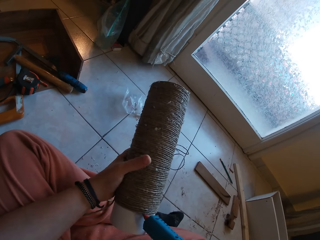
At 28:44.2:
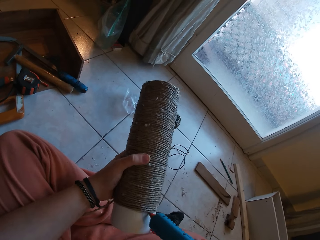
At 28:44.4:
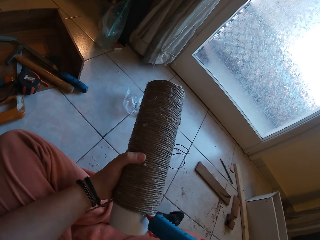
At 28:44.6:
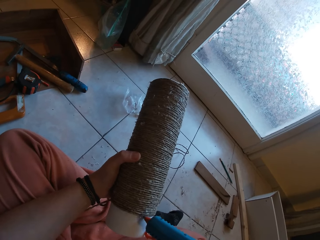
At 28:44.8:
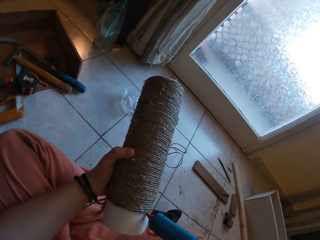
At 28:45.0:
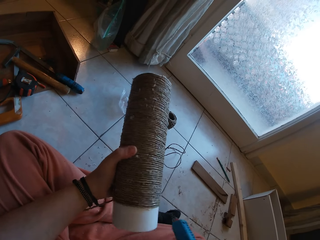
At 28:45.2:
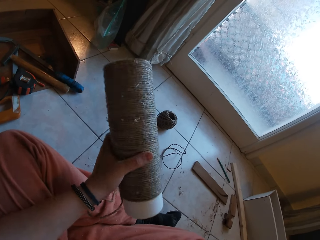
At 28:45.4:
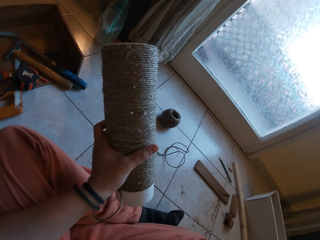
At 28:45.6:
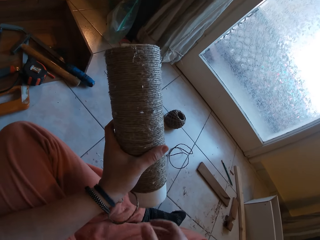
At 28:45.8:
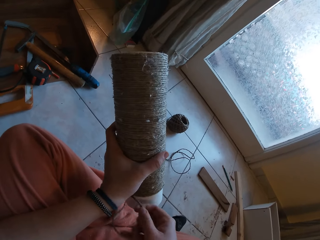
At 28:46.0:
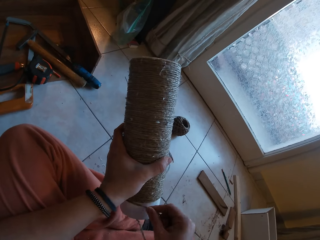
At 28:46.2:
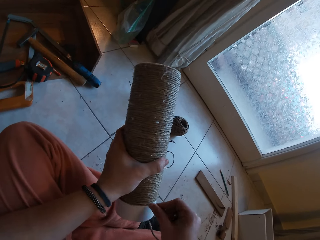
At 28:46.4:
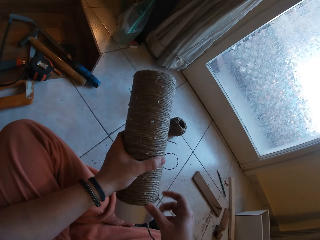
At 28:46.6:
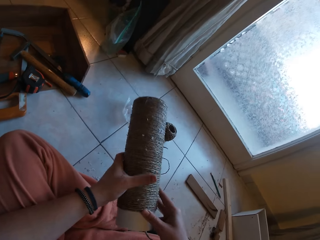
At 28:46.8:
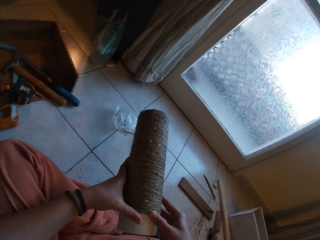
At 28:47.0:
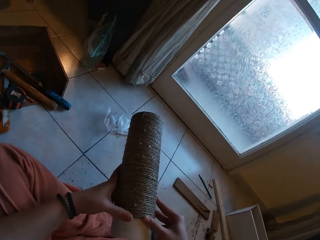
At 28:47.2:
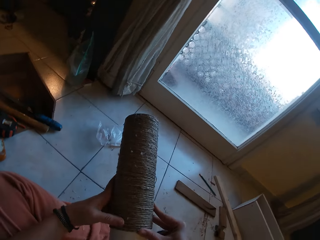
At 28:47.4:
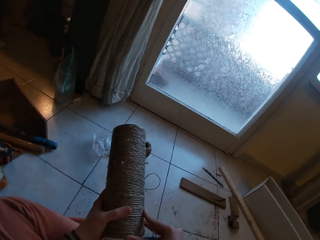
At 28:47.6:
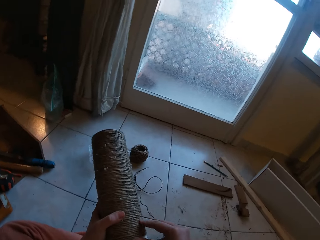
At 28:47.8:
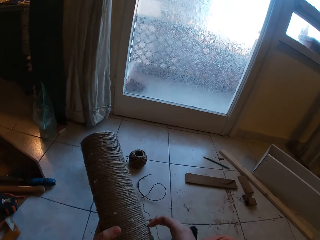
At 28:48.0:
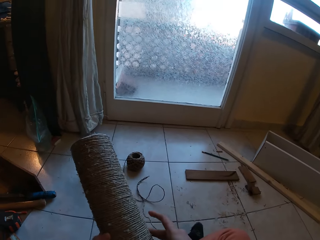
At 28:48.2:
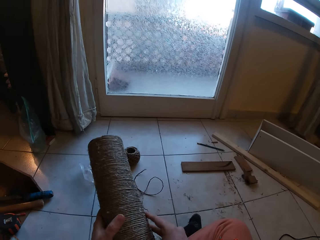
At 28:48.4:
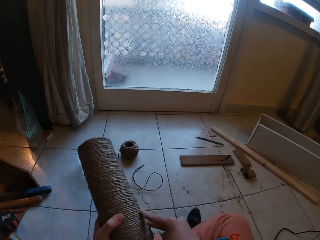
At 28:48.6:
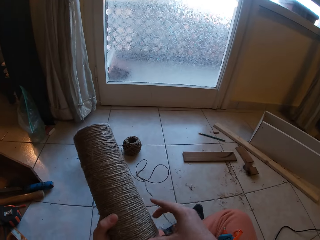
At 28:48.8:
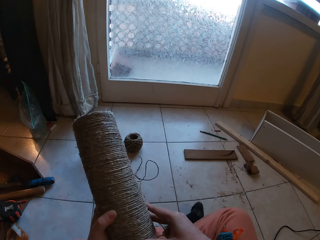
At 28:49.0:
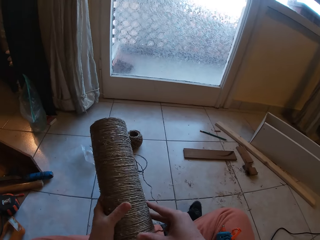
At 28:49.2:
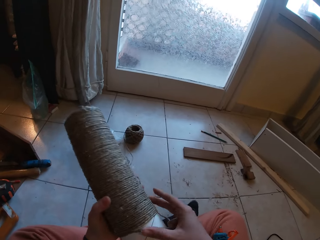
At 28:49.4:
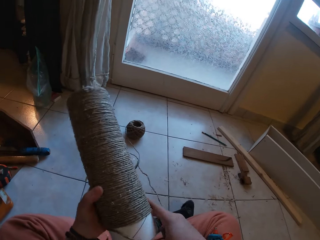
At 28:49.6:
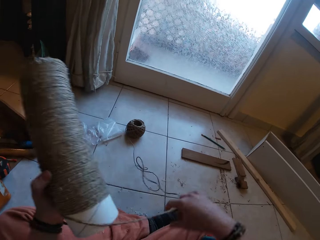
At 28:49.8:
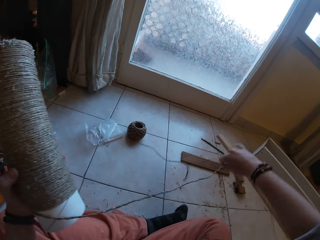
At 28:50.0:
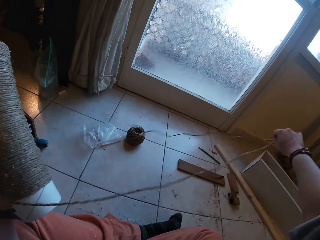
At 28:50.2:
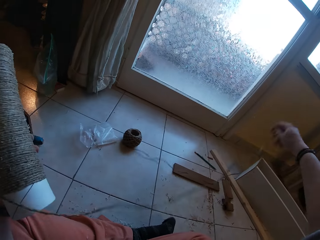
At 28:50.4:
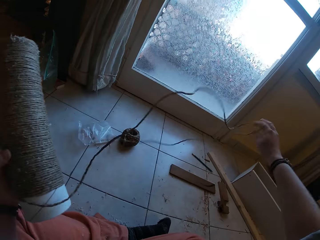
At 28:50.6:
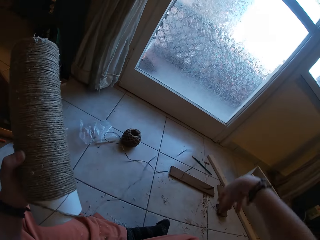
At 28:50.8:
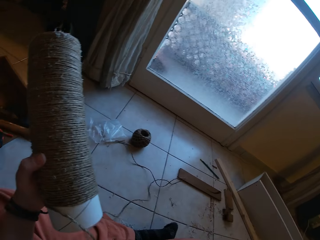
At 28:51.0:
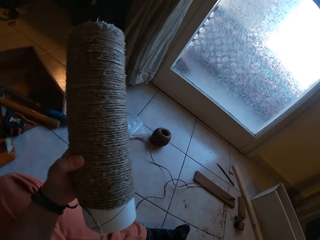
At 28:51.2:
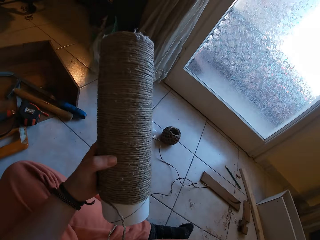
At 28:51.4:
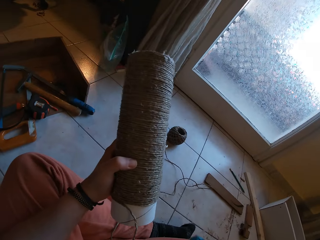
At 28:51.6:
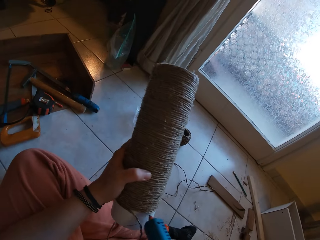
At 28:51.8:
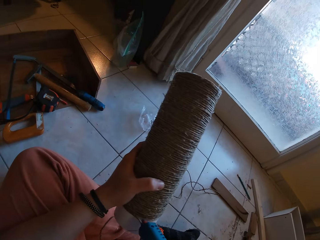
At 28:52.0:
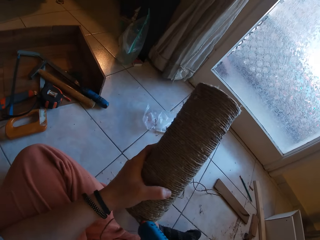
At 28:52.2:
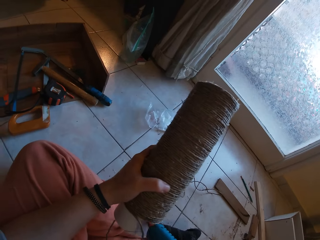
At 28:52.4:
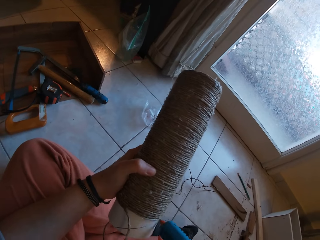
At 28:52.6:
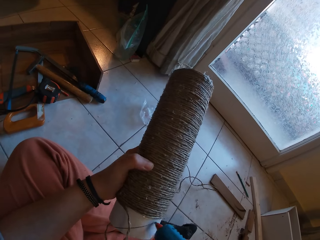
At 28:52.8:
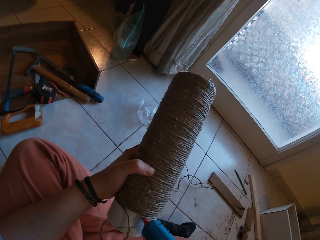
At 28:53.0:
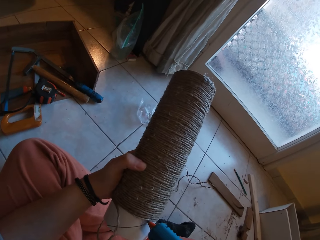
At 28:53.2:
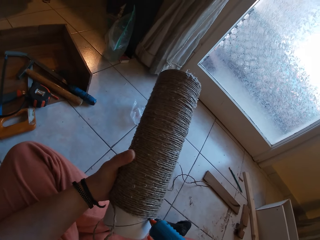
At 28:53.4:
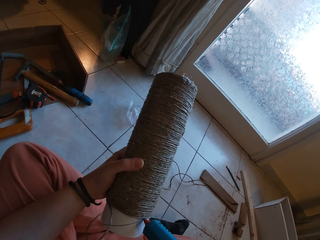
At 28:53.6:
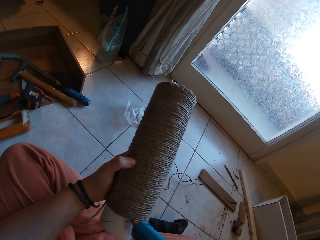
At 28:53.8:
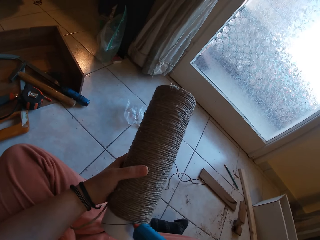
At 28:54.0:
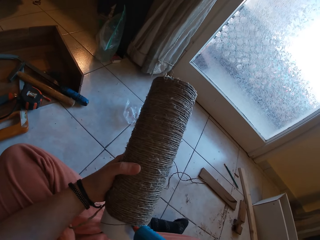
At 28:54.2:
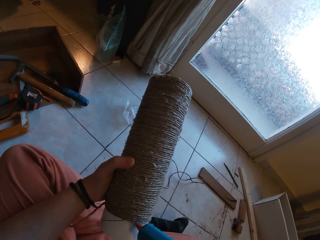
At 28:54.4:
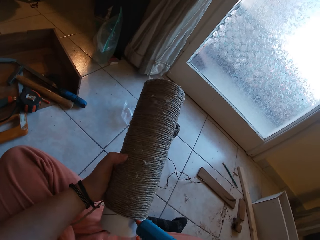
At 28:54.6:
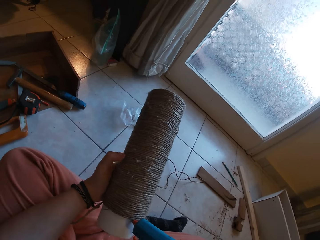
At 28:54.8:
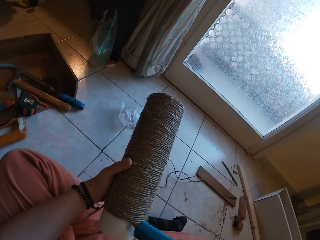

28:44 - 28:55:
The camera wearer places the glue gun on the hip. He rolls the twine on the cardboard tube in his left hand with his right hand. He applies glue with the glue gun. He releases some twine from a twine ball on the floor with his right hand. He picks up the glue gun. He applies glue to the cardboard tube in his left hand with the glue gun in his right hand.

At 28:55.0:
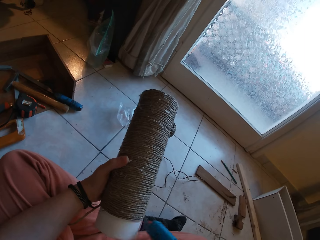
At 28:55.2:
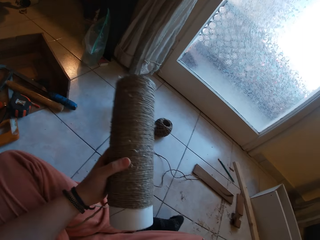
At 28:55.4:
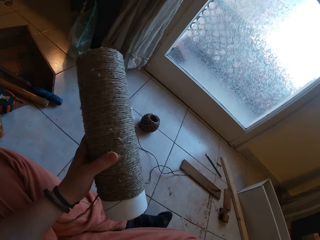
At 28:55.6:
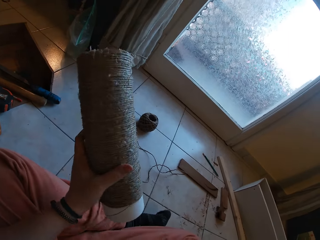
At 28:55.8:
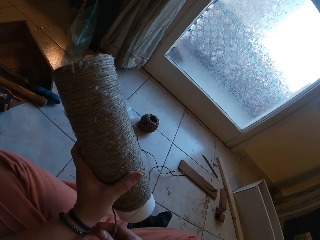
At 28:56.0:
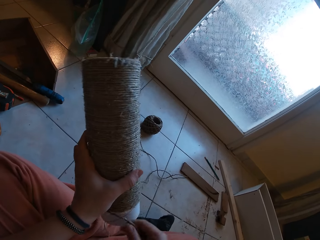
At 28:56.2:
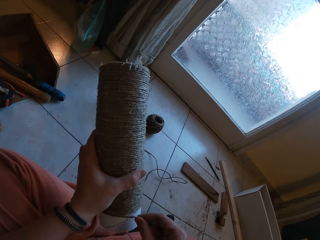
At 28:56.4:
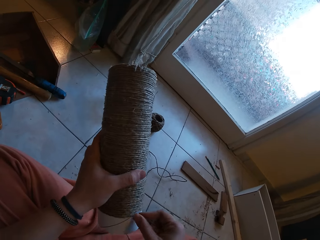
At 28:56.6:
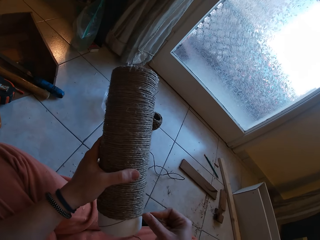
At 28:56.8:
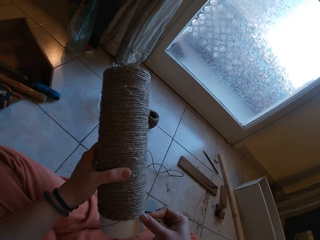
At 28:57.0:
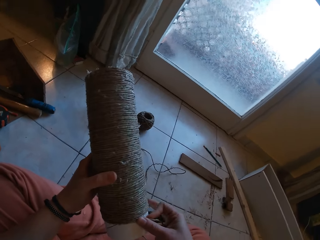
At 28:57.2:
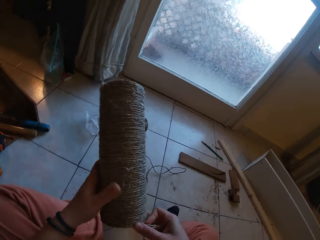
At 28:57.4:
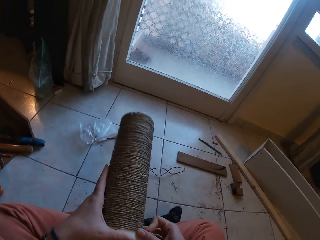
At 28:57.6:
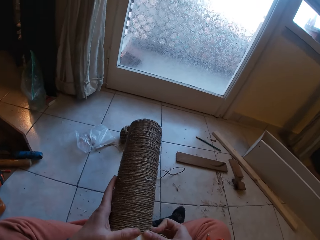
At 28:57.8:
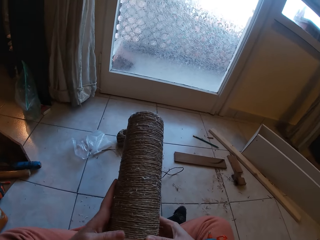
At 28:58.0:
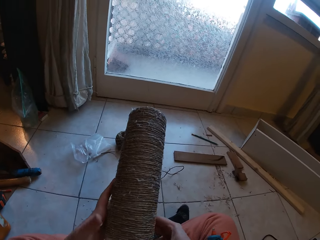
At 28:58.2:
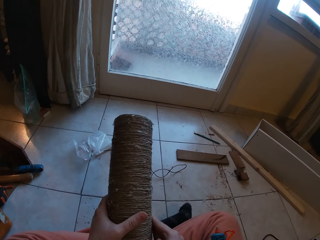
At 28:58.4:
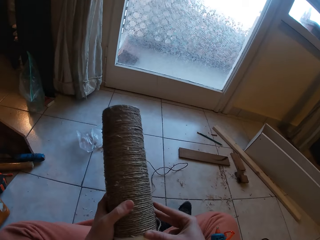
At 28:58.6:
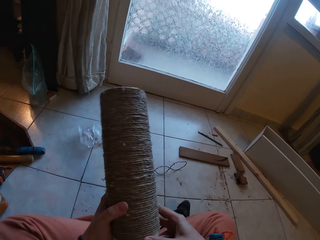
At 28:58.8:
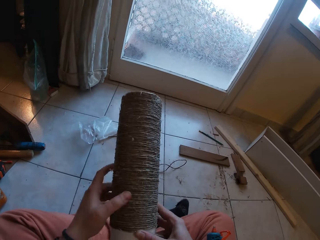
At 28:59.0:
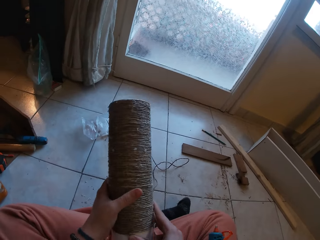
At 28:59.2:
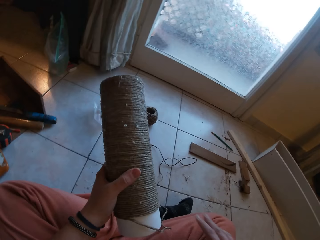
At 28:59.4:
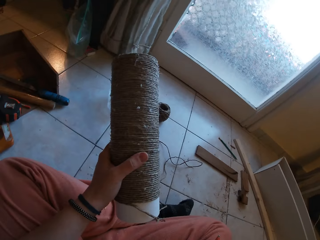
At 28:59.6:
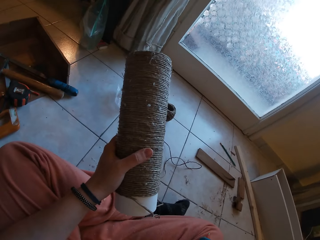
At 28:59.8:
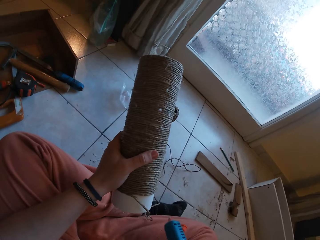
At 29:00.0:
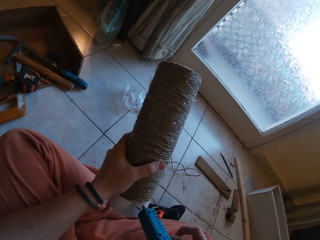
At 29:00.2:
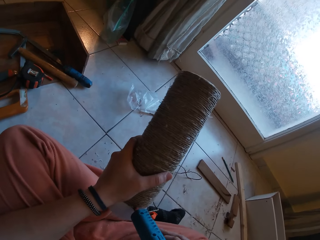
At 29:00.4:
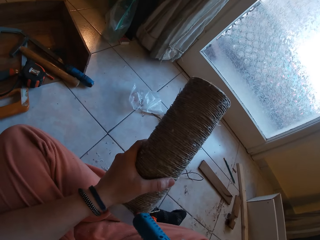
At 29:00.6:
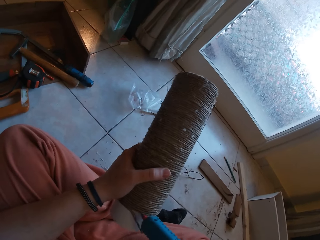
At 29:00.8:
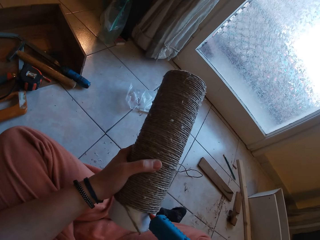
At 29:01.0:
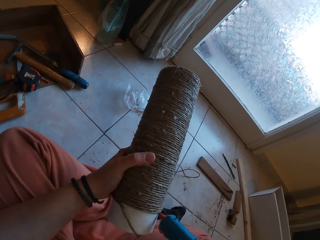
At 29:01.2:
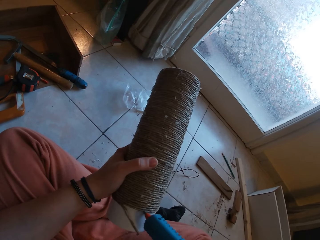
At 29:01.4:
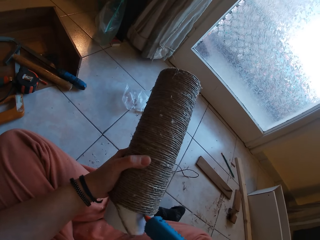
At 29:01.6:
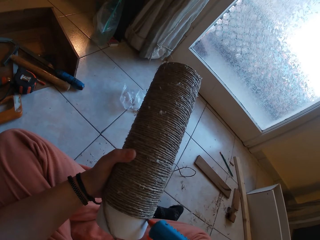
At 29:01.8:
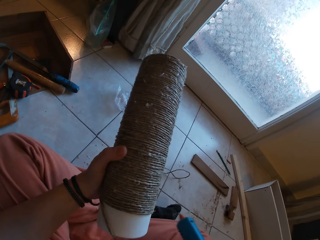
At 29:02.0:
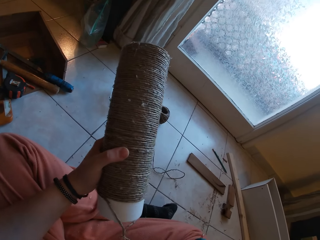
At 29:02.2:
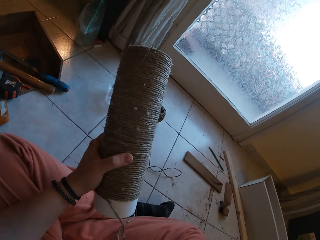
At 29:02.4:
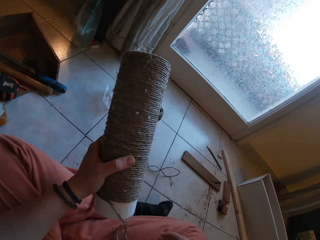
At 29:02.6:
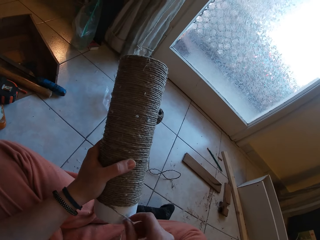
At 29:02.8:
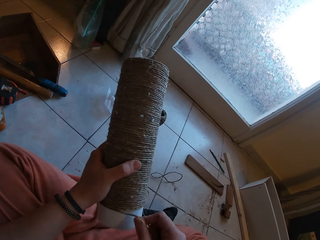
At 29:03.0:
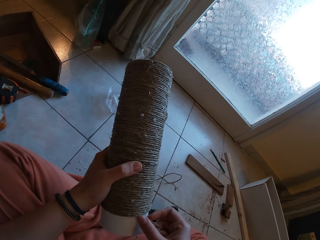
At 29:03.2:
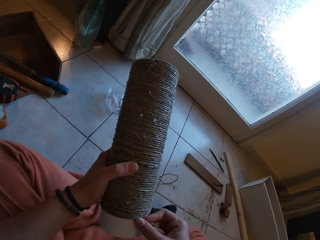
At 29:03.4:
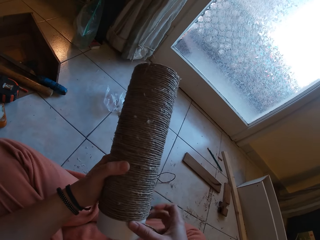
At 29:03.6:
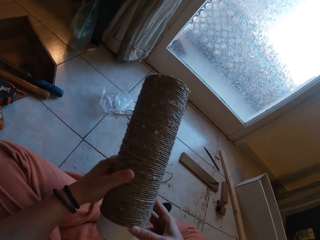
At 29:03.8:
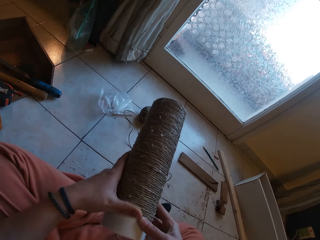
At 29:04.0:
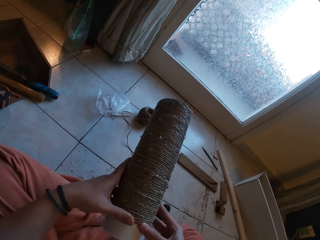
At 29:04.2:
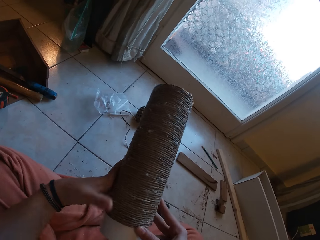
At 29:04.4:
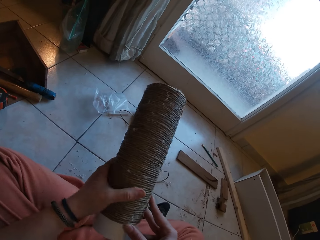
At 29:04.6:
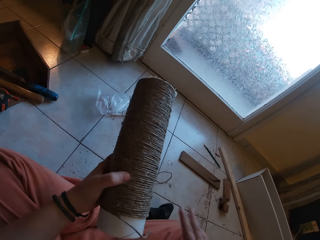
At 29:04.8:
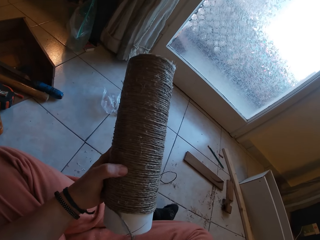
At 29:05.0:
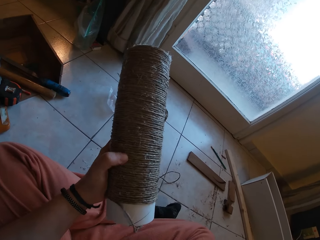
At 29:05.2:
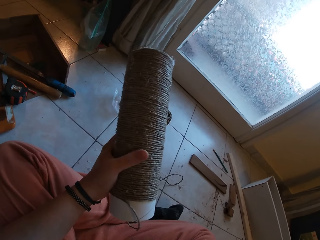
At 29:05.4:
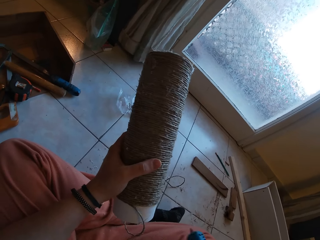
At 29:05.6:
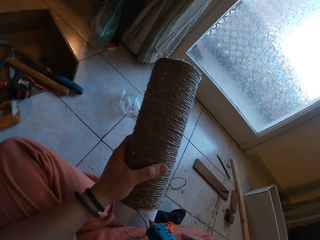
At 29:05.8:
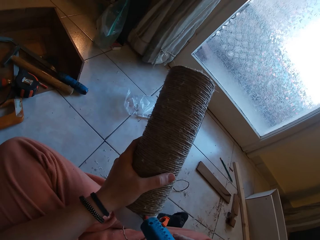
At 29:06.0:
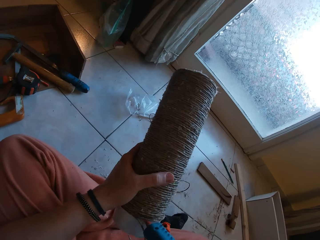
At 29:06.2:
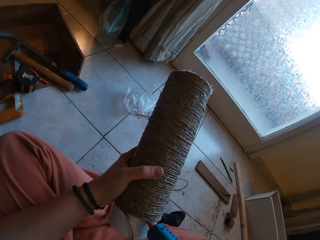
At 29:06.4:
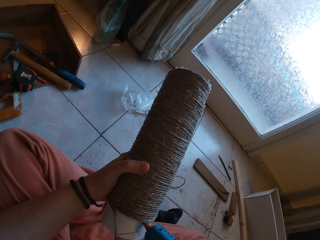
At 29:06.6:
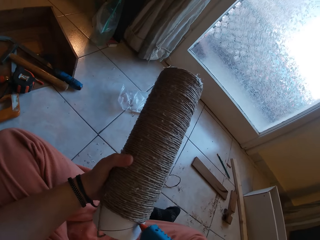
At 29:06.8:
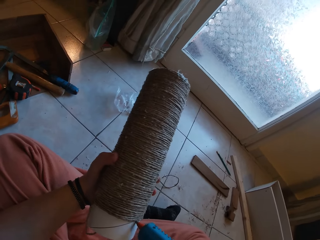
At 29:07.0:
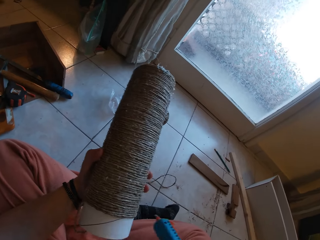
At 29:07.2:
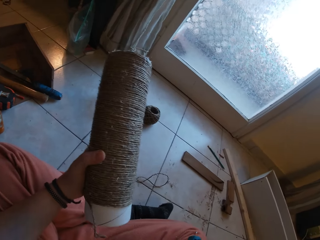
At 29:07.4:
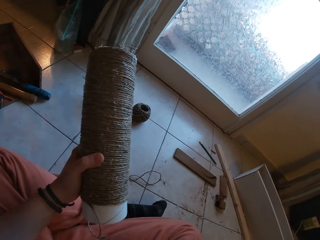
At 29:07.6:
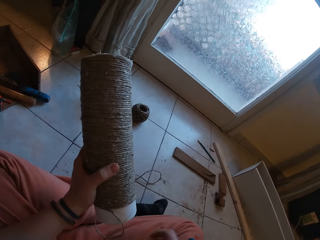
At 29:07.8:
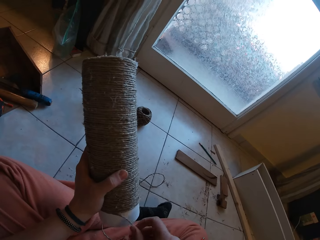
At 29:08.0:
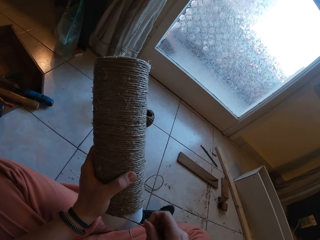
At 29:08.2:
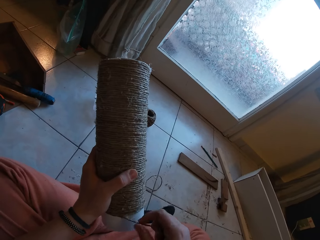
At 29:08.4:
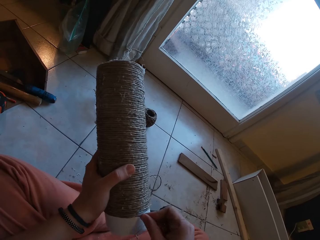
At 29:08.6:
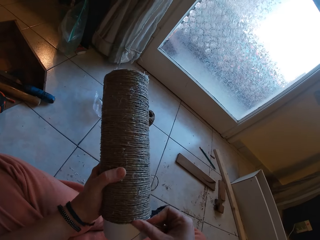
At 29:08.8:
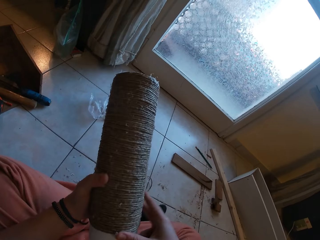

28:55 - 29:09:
The camera wearer places the glue gun on the hip. He rolls the twine on the cardboard tube in his left hand with his right hand. He picks up the glue gun from his right leg with his right hand. He applies glue to the cardboard tube in his left hand with the glue gun in his right hand. He drops the glue gun on his right leg with his right hand. He rolls the twine on the cardboard tube in his left hand with his right hand. He applies glue to the cardboard tube in his left hand with the glue gun in his right hand. He drops the glue gun on his right leg with his right hand. He rolls the twine on the cardboard tube in his left hand with his right hand.
